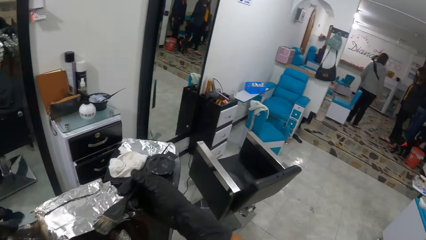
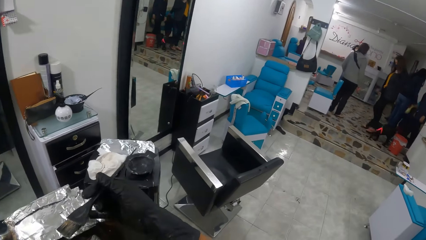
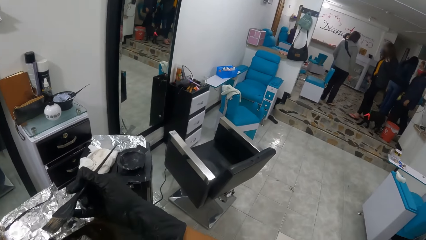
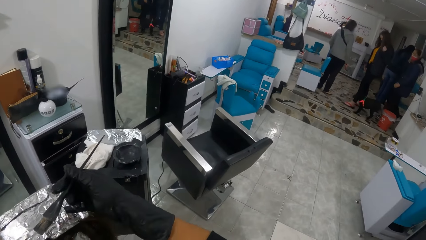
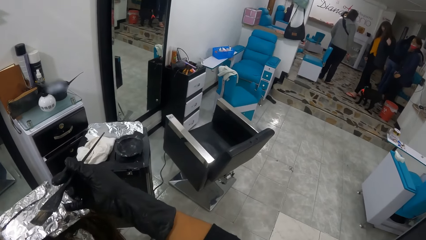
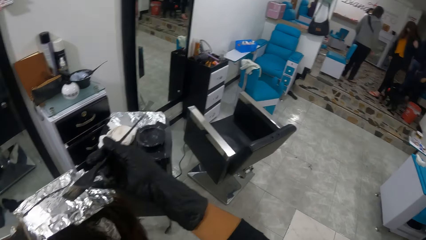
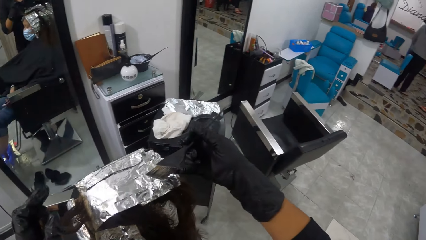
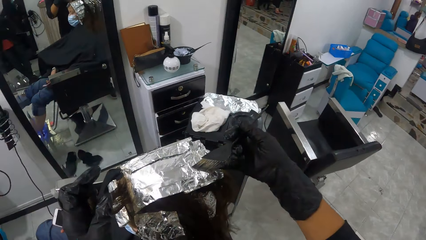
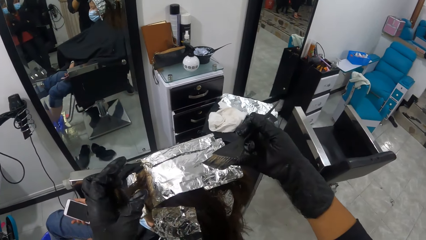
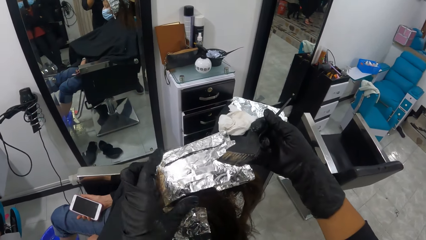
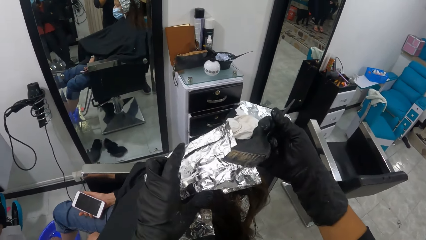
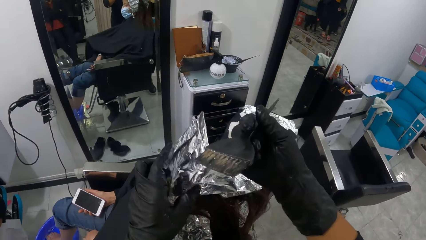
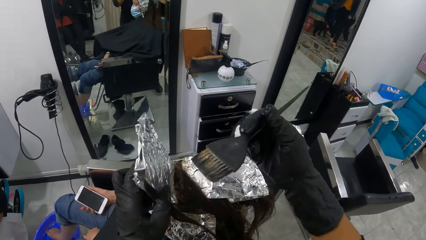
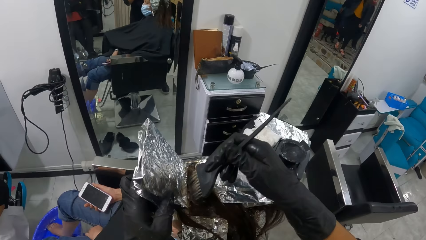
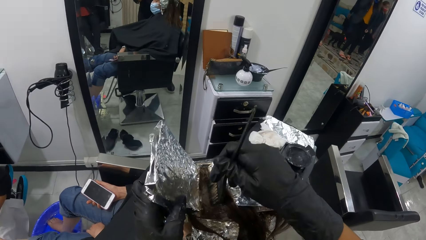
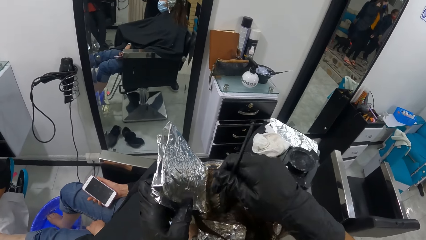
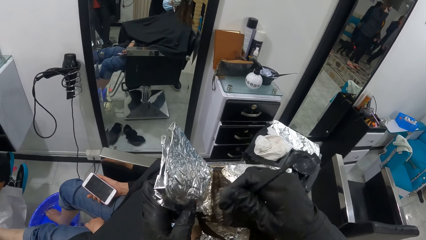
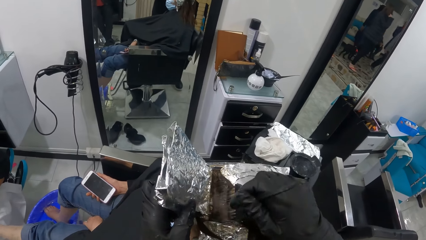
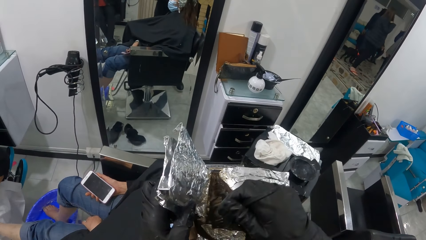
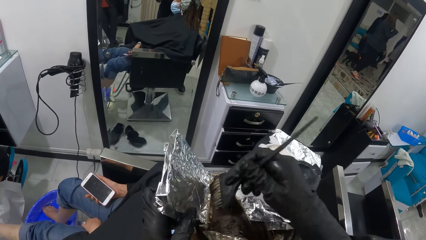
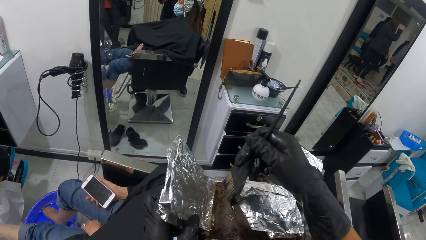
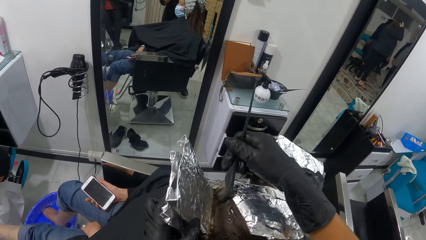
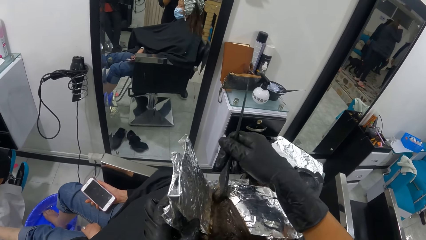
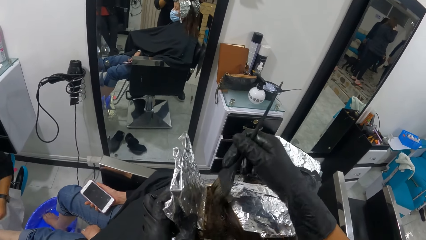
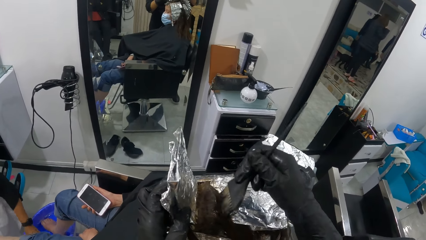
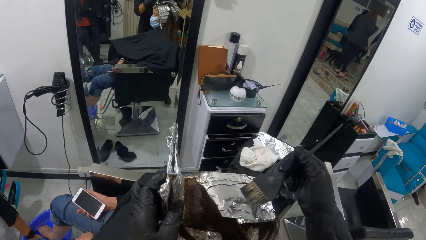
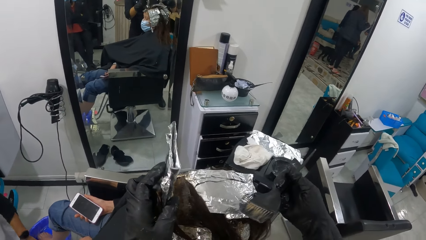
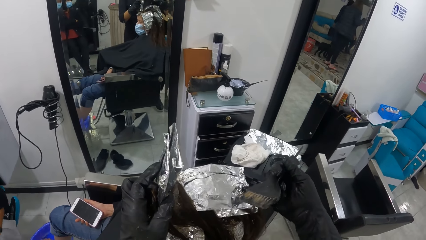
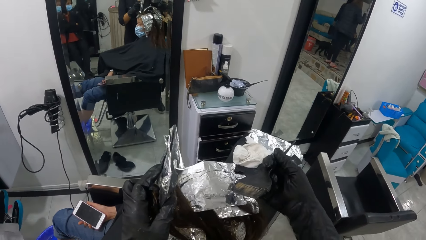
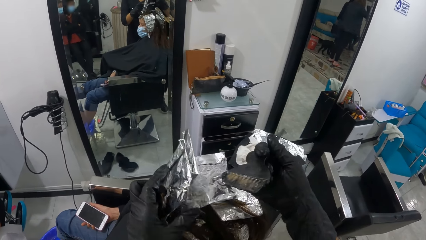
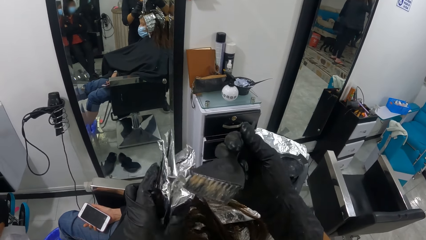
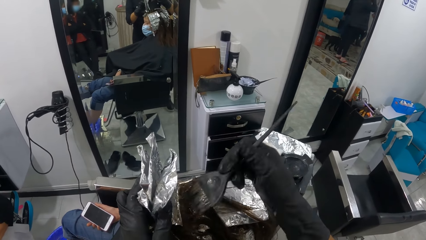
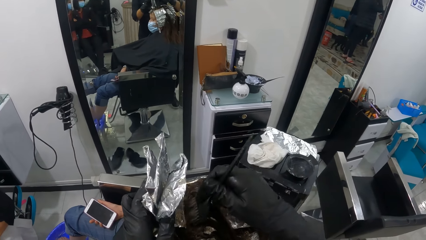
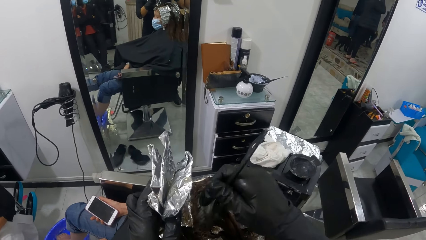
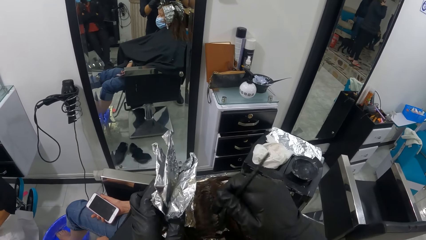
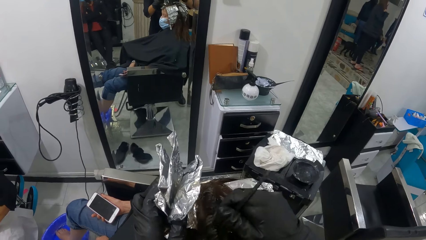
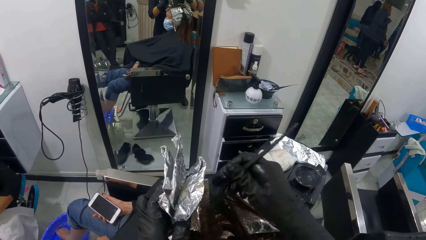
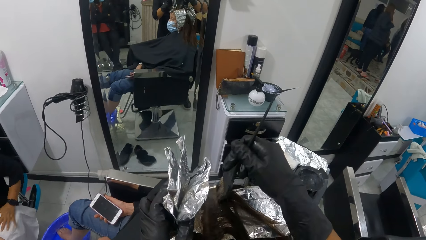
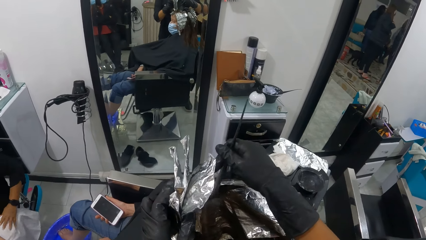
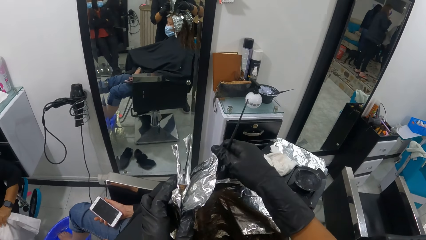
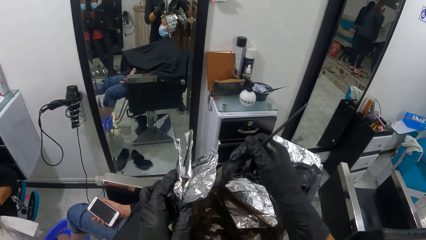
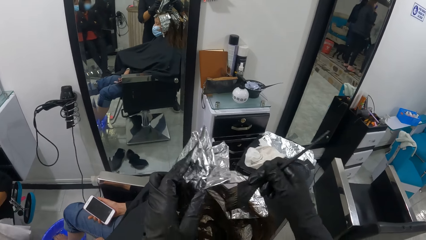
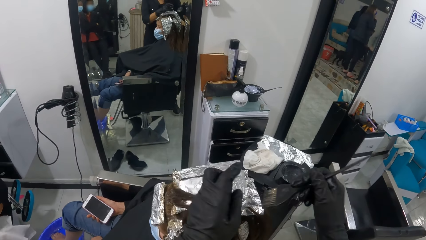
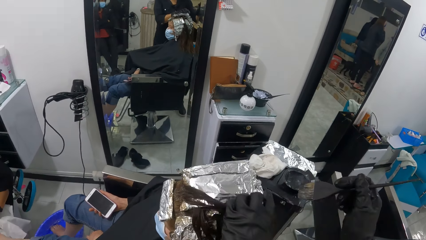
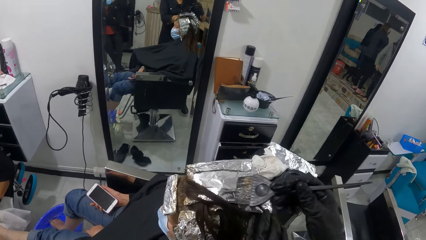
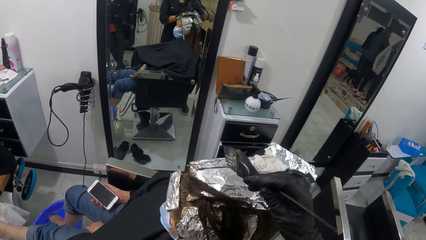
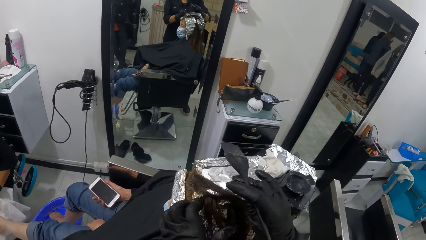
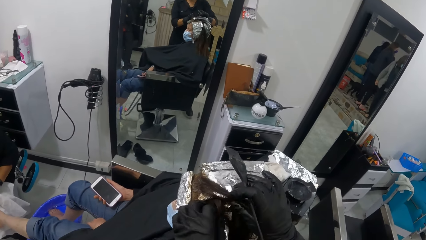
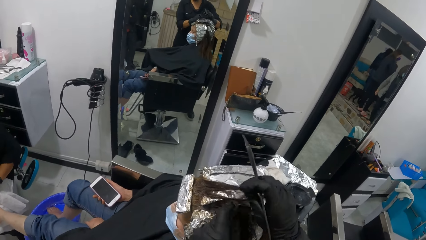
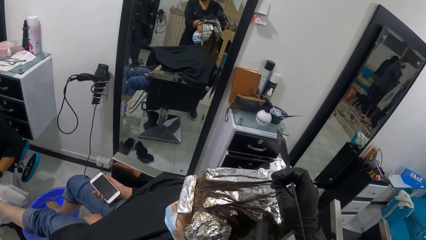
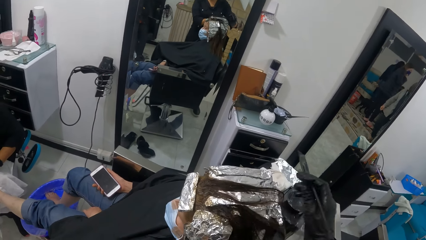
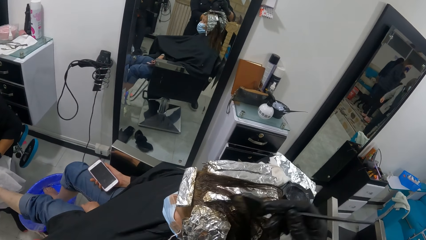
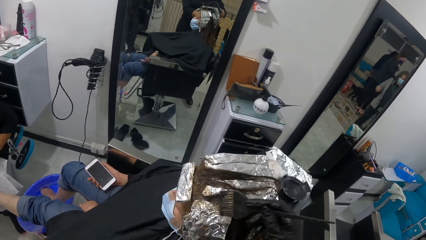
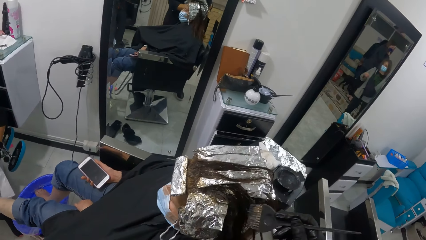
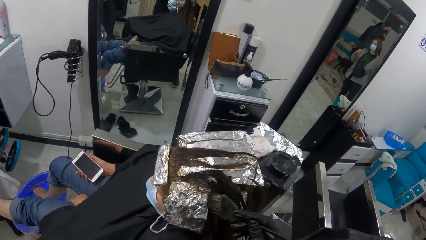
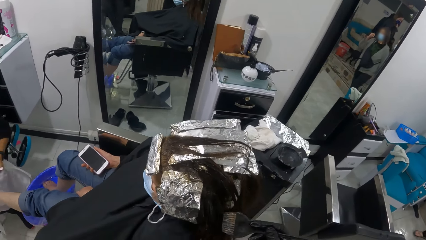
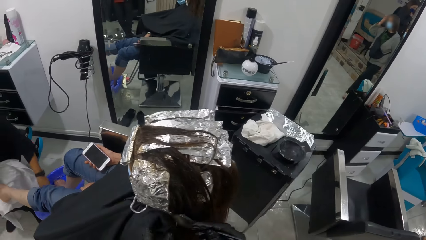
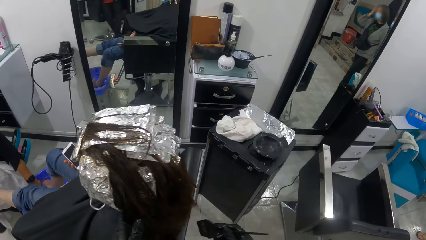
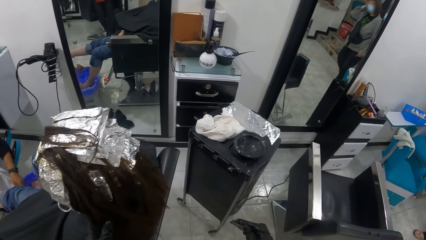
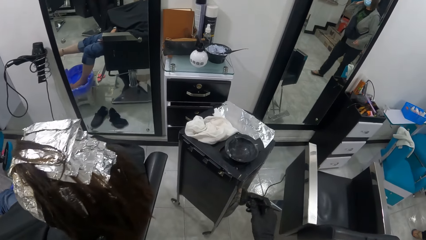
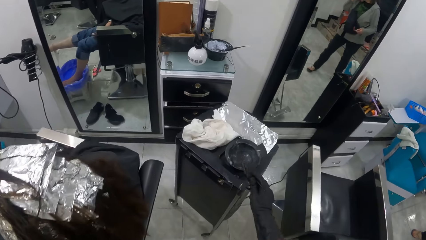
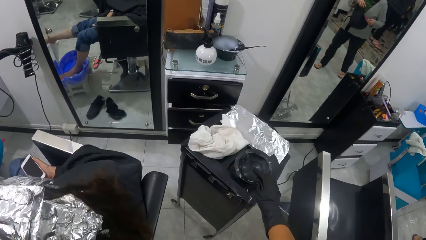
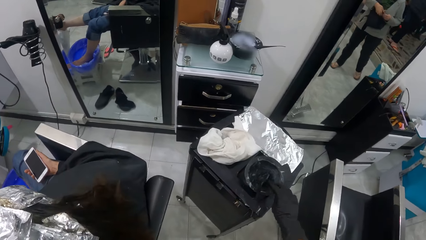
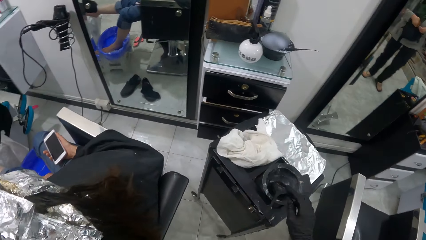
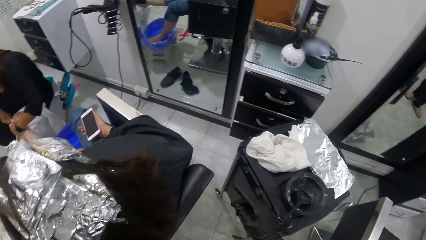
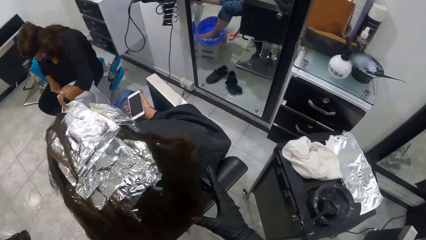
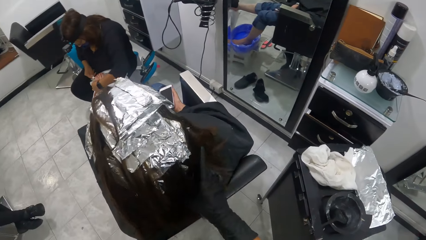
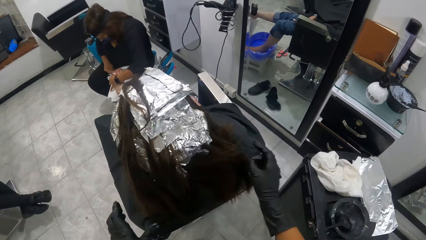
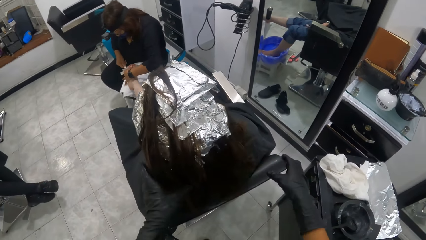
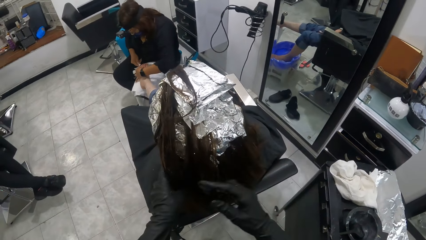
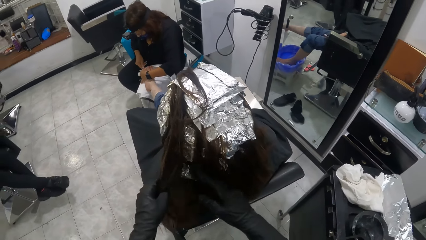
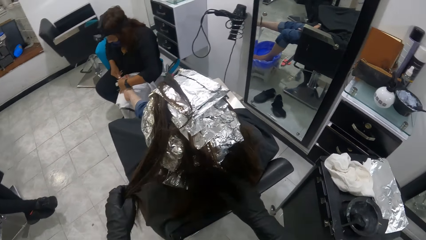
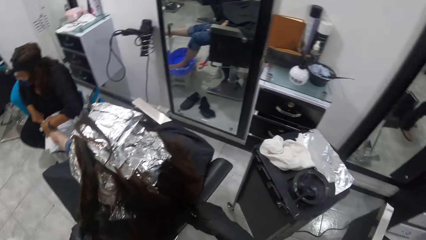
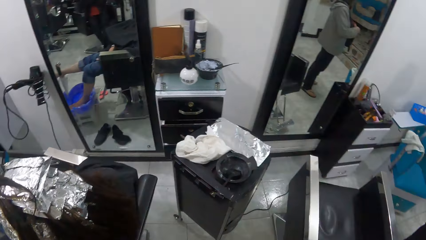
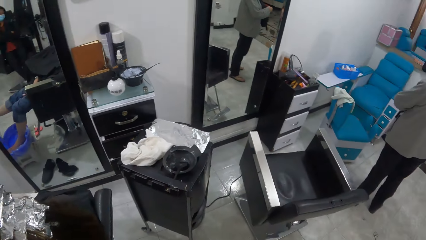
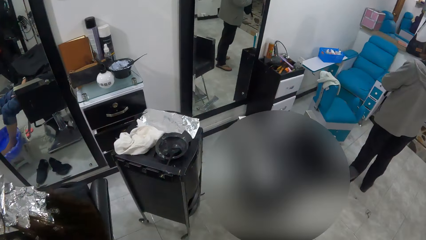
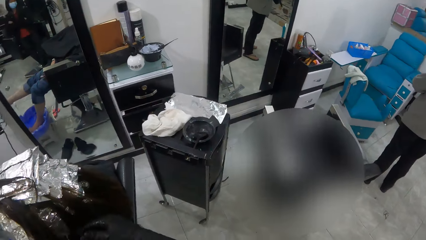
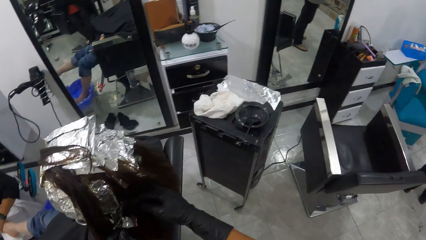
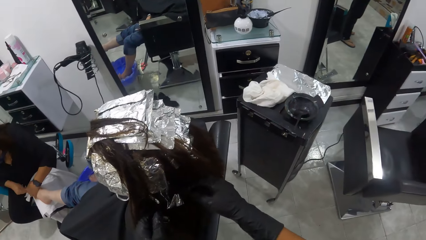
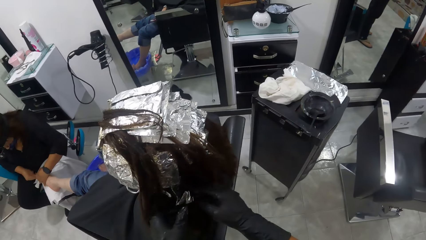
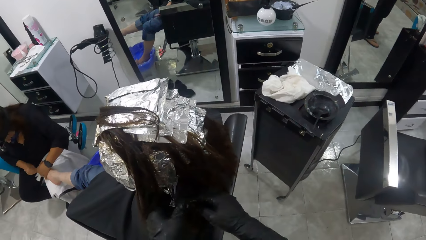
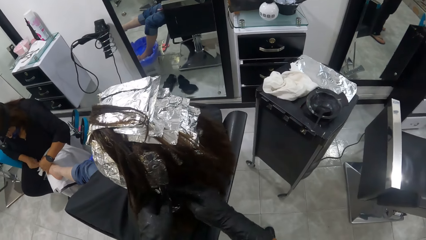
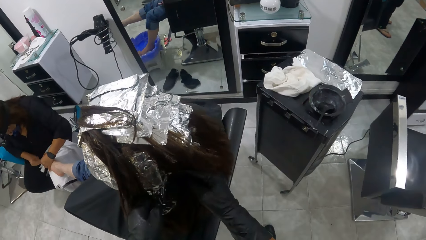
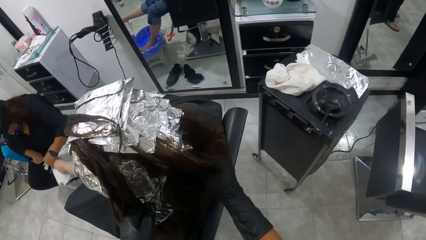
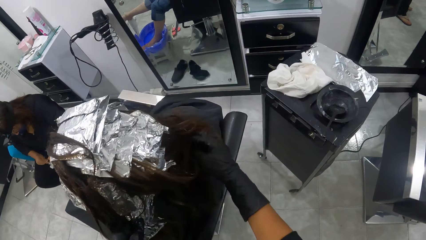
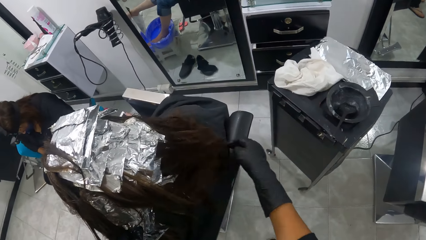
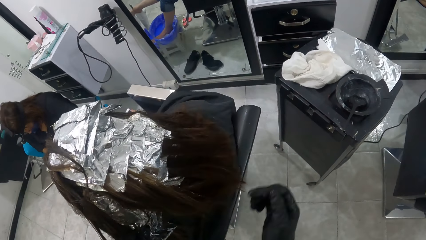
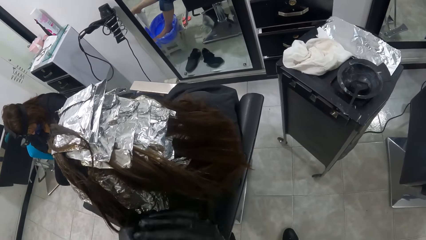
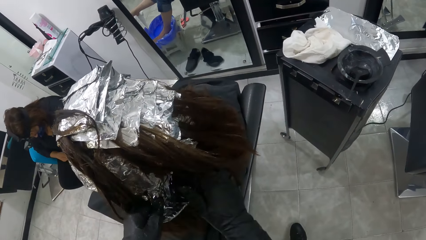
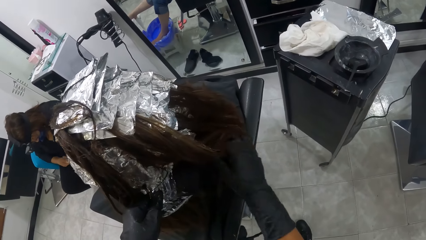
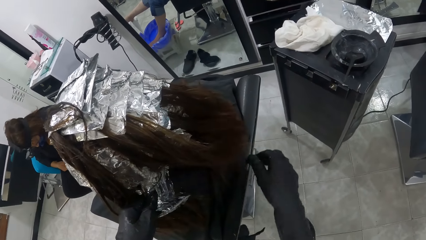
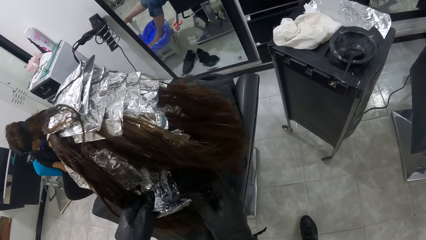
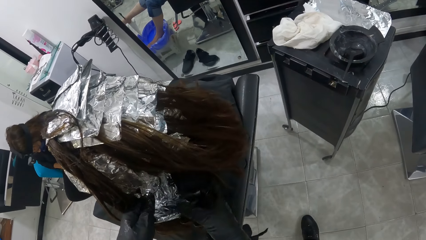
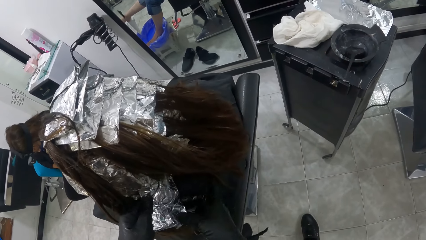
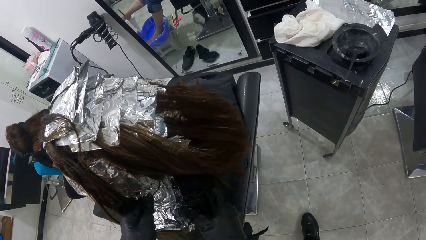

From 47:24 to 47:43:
The camera wearer looks around. She applies dye to the hair. She drops the tint brush in the black container with her right hand. She straightens the woman's hair with both hands. She touches the hair. She looks around. She separates the hair.
